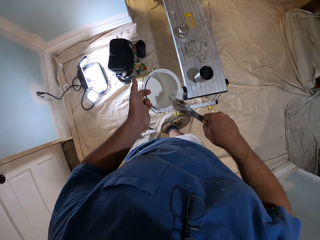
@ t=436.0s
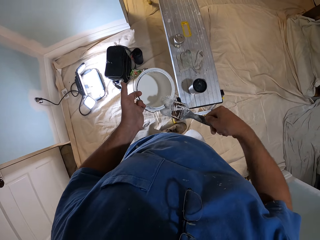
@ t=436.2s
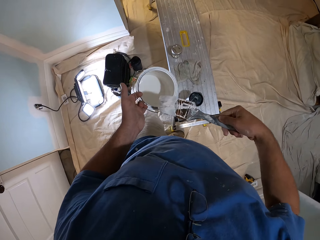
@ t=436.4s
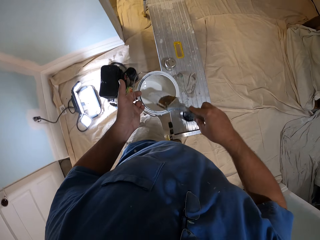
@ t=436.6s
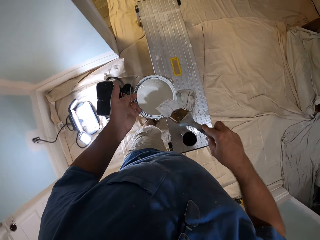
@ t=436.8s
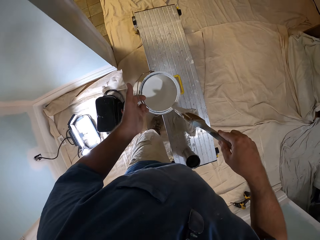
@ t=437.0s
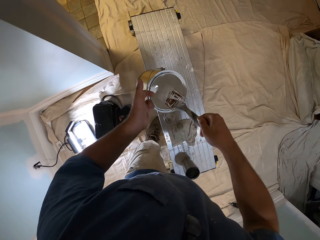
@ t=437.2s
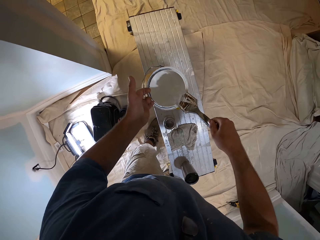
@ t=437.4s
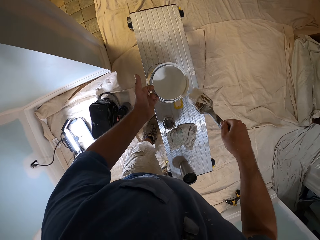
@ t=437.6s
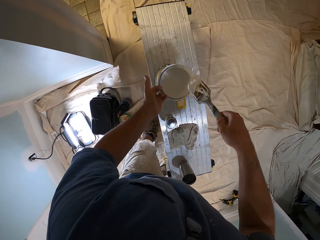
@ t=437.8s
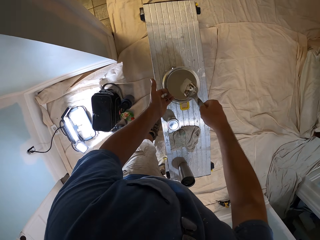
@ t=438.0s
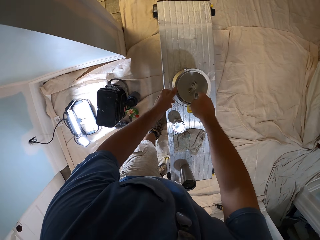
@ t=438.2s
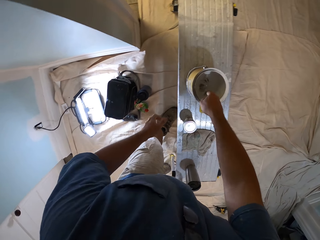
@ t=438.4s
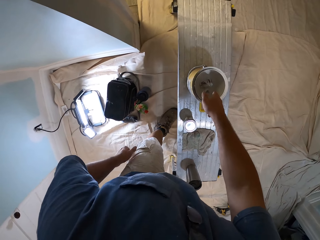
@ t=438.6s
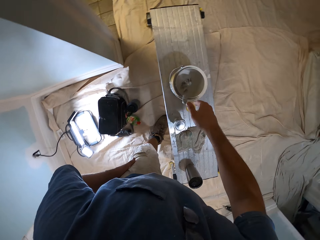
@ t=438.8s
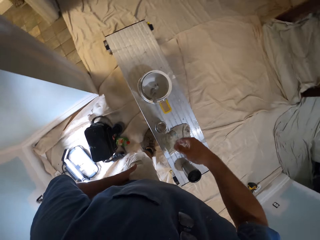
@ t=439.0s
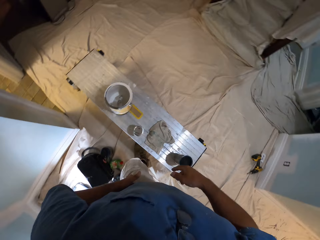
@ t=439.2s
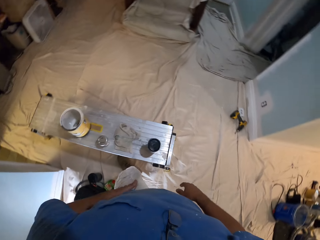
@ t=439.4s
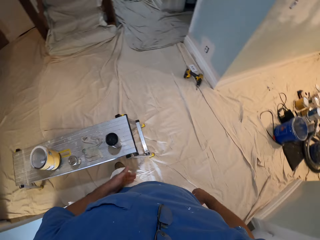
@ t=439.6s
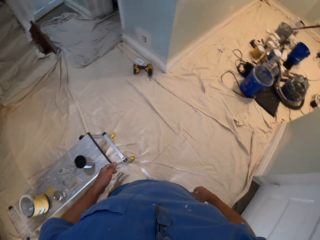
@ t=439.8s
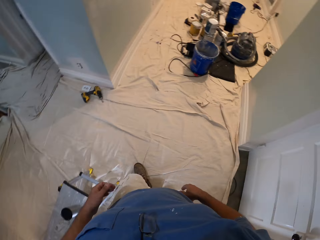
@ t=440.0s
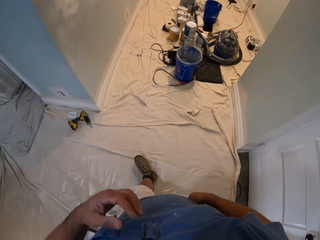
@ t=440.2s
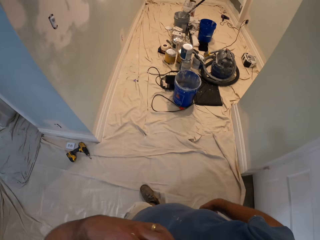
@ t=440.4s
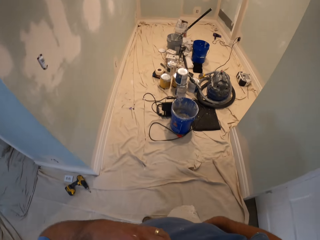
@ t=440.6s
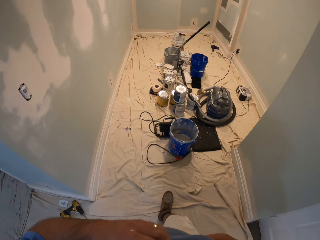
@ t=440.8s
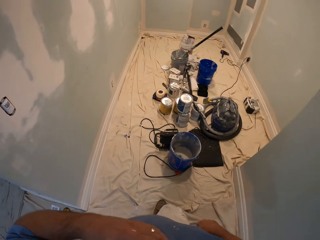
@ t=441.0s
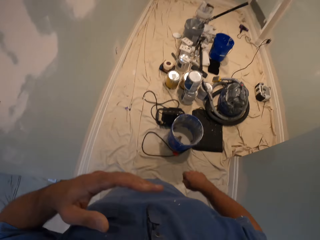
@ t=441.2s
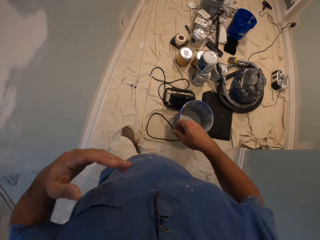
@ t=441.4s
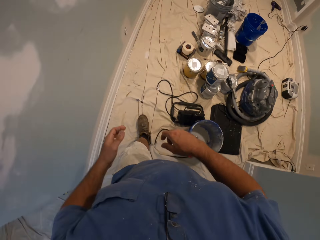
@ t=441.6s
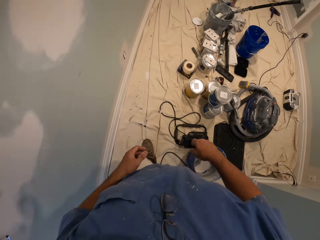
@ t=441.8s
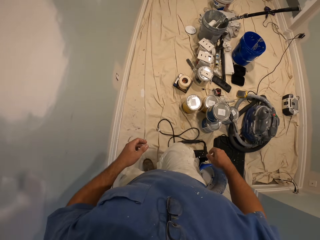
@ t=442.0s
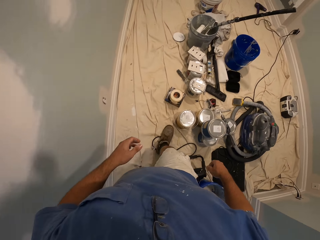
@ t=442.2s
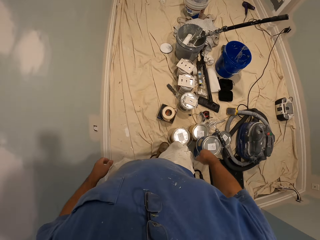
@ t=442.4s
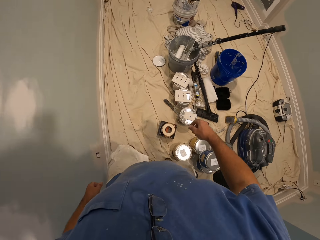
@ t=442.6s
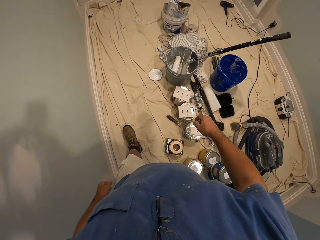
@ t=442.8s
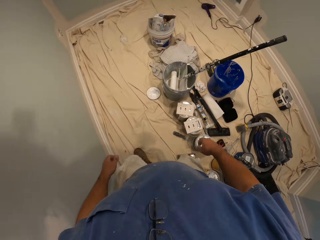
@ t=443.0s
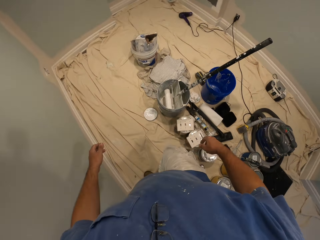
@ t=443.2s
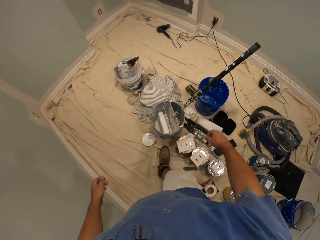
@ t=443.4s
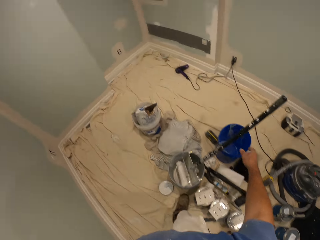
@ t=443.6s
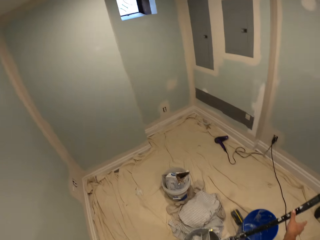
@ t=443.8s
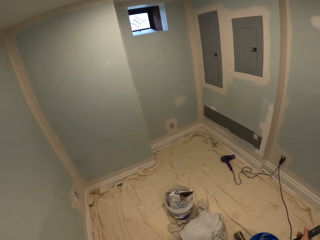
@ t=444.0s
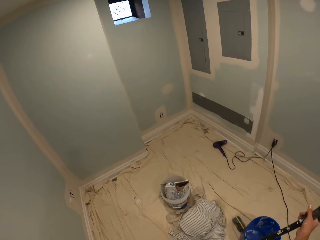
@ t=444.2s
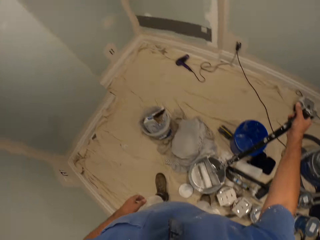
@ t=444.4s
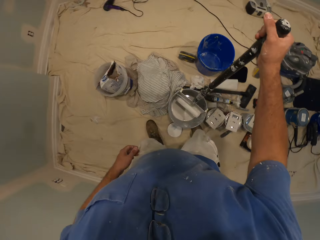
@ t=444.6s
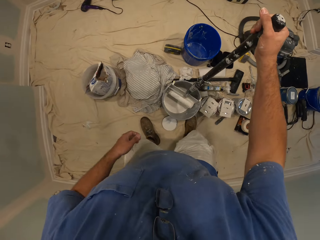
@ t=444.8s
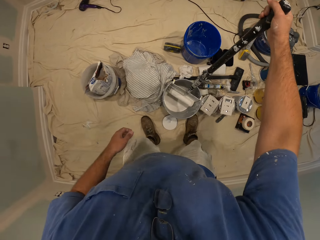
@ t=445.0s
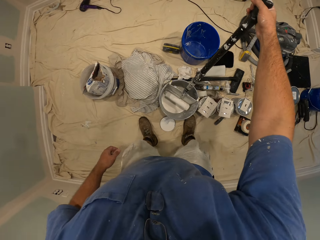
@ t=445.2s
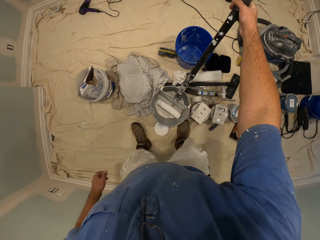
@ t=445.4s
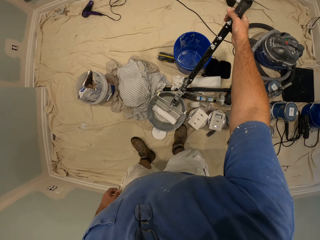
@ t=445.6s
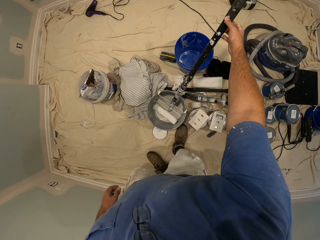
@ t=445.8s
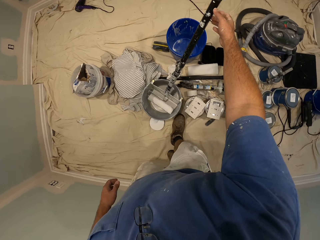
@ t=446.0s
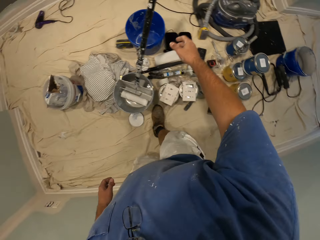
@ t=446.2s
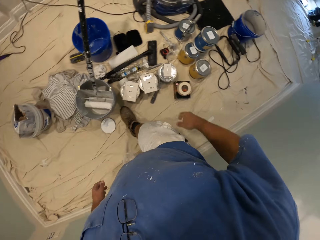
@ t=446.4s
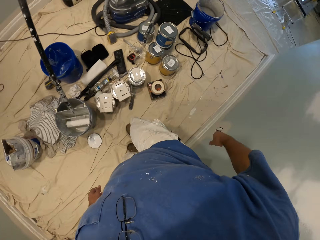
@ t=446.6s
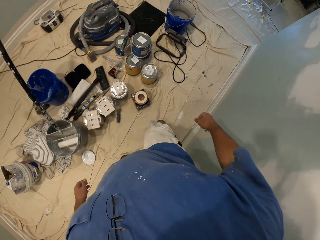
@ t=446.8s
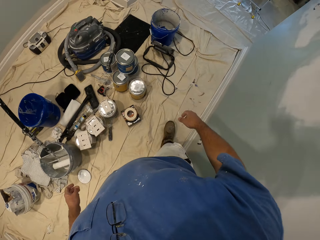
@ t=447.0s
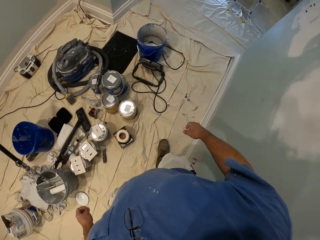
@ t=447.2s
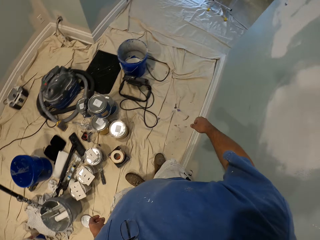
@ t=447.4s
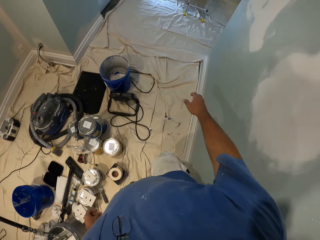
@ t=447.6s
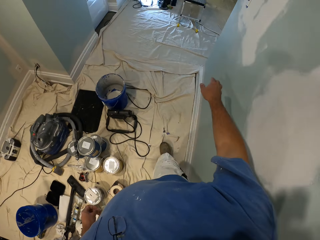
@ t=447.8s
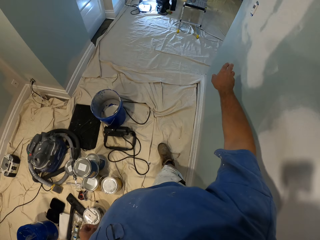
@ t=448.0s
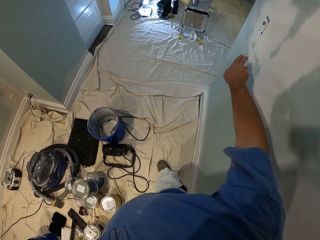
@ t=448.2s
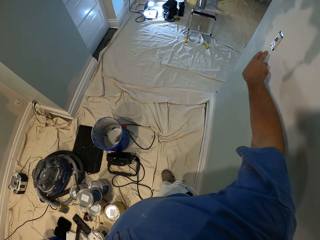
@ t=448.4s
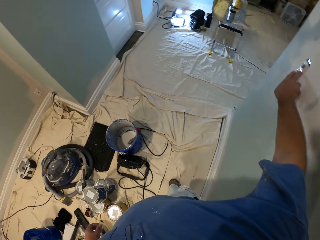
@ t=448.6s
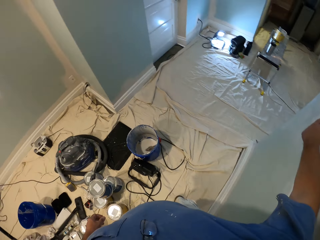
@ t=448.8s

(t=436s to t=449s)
The camera wearer wipes the brush on the paint can. They put the paint can on the aluminum ladder or a table. They dip the paint brush into the paint can. They drop the brush into the paint can. They walk towards the roller. They hold the roller handle. They leave the roller handle. They drop the painting roller into the paint can. They walk towards a switch on the wall.

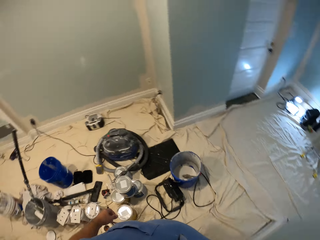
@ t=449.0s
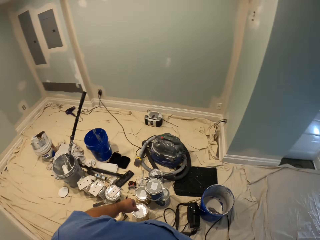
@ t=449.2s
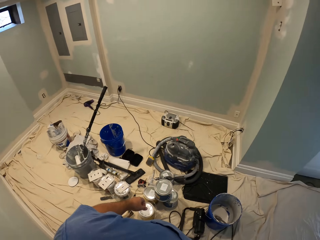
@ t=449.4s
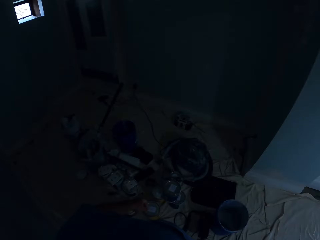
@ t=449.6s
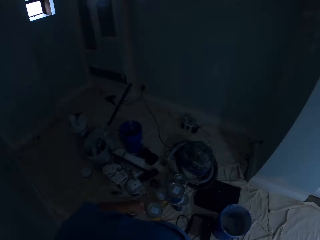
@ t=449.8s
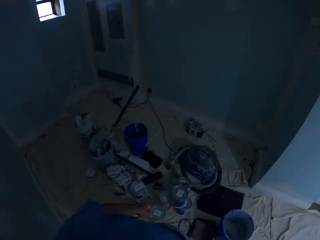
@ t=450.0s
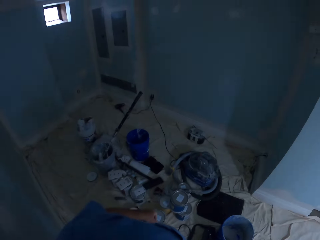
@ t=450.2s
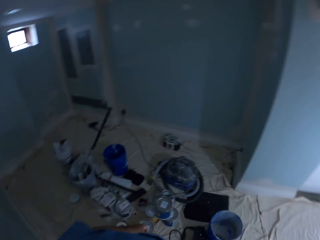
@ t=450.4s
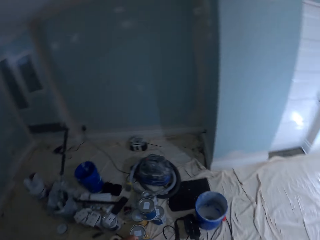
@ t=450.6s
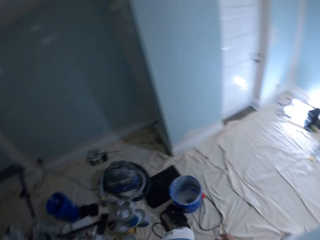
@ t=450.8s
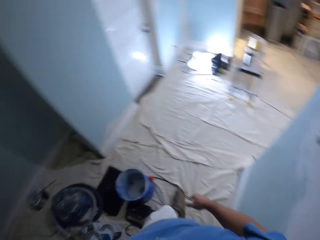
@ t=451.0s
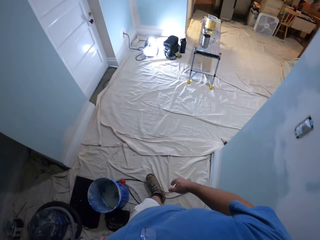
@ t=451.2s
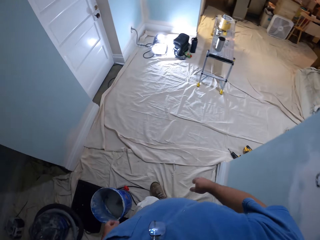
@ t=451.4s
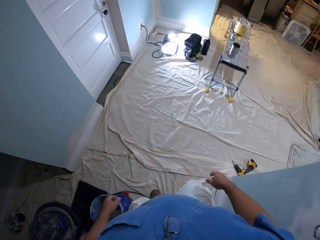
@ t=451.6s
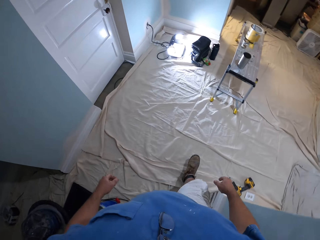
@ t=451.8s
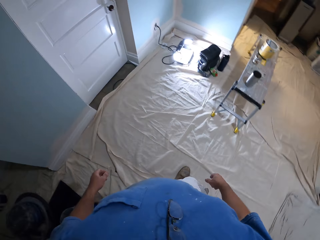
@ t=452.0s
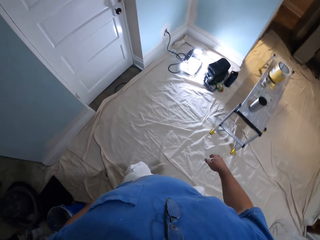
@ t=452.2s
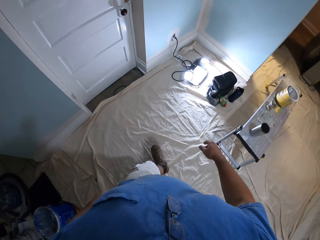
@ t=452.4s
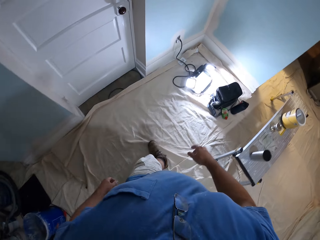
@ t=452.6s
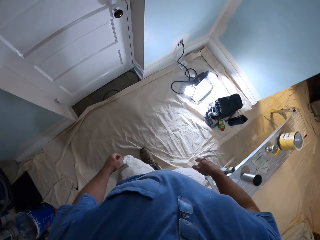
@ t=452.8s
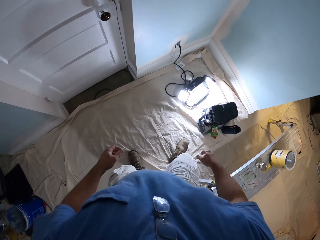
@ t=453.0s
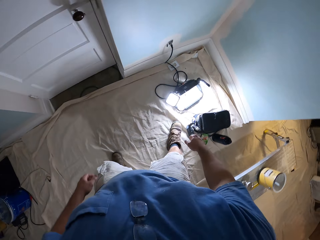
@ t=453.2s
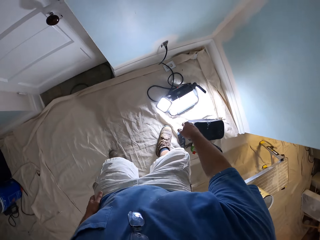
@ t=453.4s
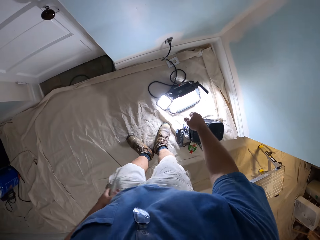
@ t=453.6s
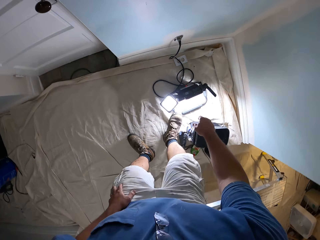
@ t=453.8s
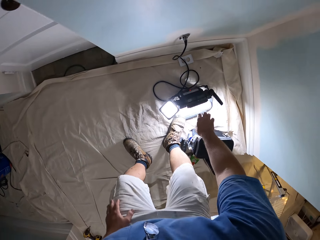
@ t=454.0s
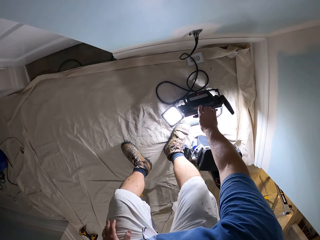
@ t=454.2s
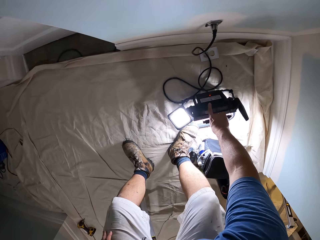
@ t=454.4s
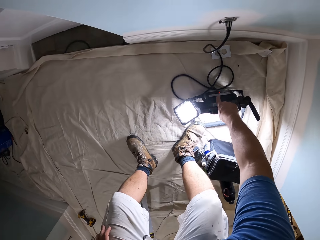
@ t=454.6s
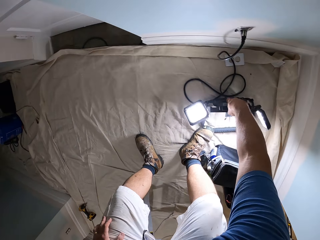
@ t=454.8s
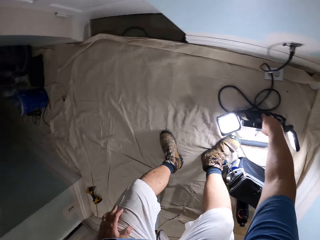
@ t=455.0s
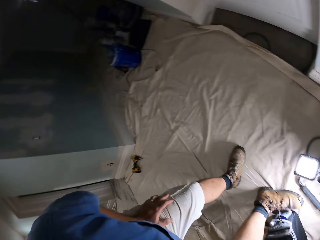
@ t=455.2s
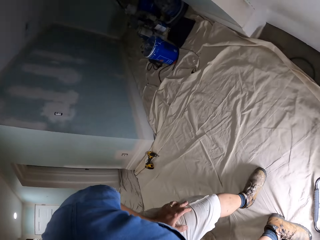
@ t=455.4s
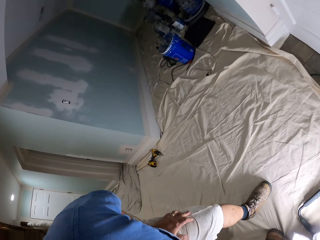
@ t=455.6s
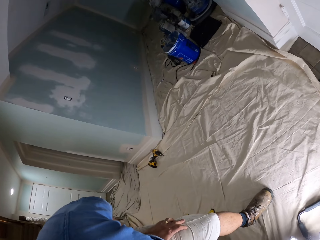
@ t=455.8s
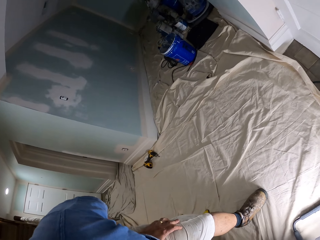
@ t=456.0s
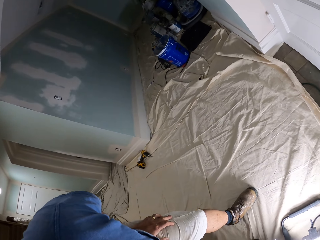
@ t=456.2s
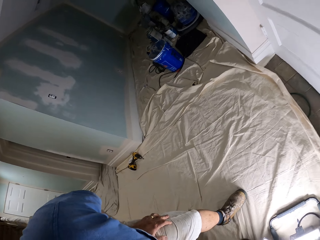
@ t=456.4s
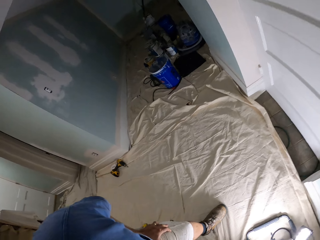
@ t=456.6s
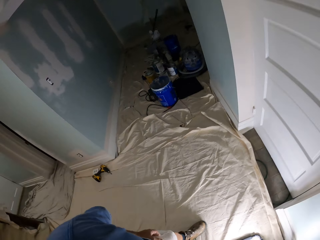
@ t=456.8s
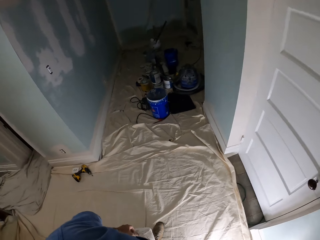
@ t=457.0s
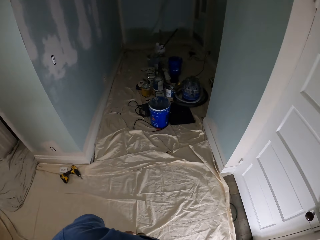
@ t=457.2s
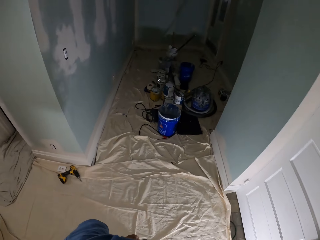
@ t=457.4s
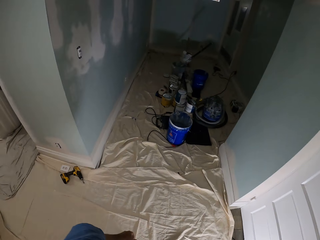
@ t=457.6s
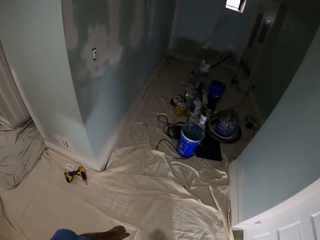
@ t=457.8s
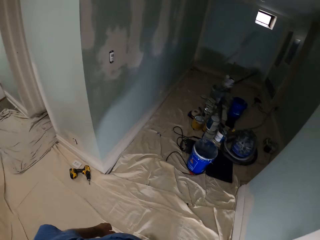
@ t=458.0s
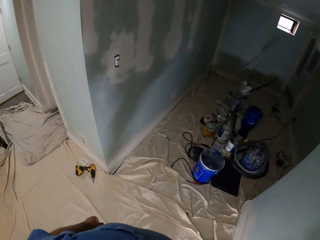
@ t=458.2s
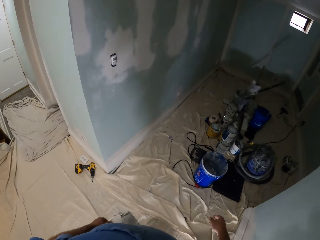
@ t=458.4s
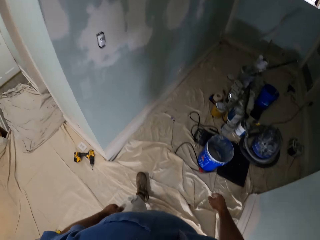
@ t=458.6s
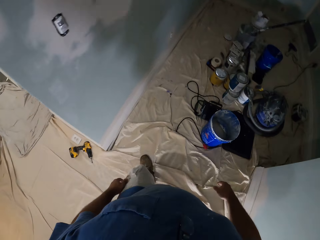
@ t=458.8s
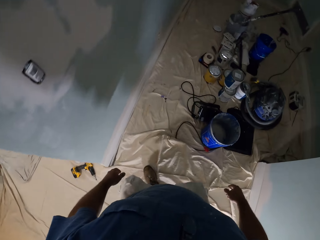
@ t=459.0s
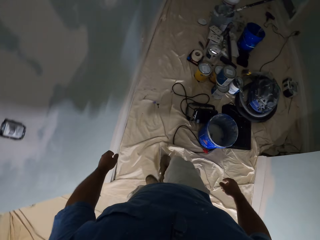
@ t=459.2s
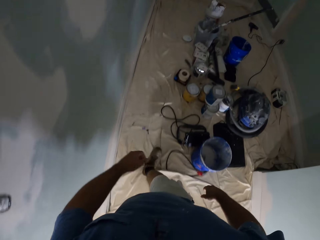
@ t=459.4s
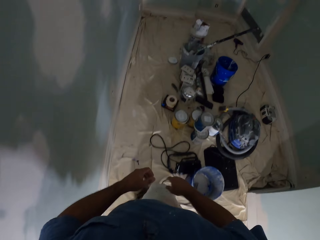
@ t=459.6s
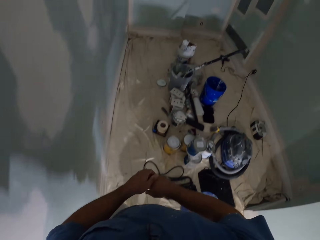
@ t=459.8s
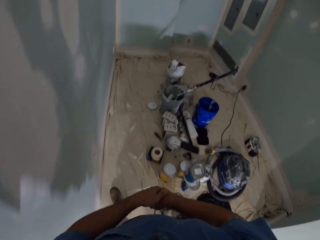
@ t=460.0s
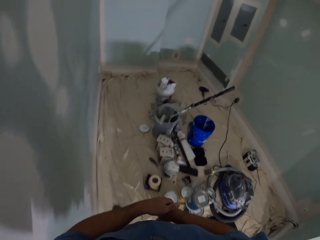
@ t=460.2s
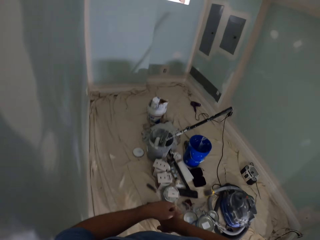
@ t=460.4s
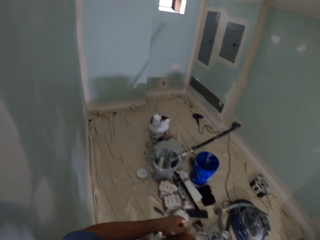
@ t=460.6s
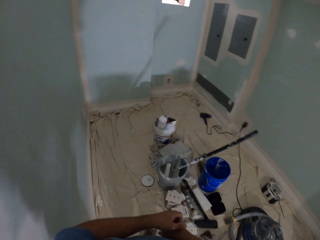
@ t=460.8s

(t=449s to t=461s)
The camera wearer switches off a light in the room. They walk towards an electric lamp. They hold the electric lamp. They turn the electric lamp. They walk towards the roller.
